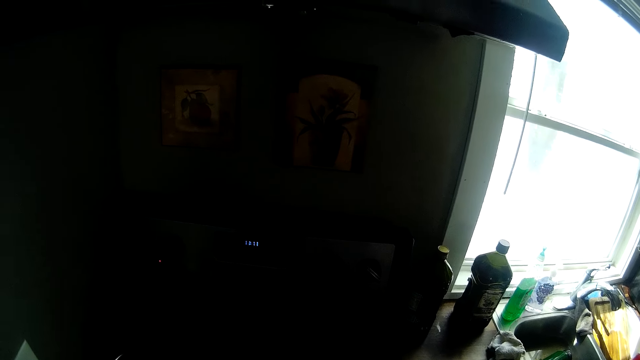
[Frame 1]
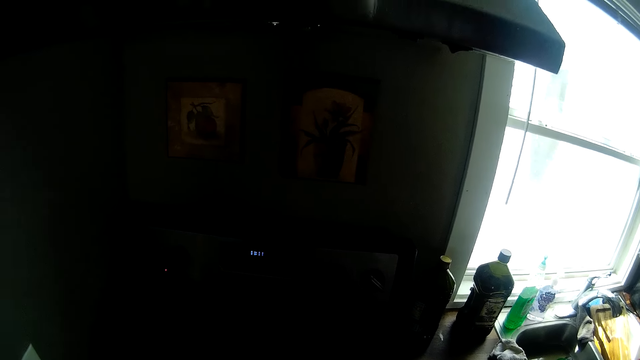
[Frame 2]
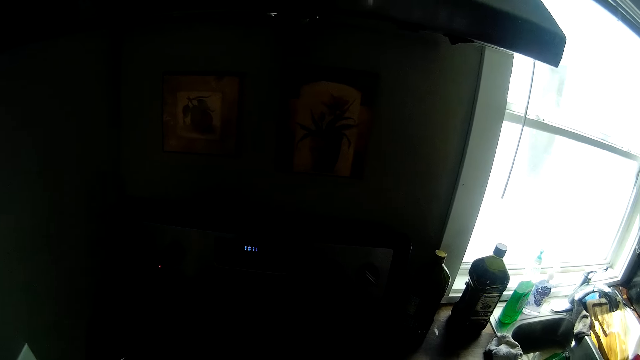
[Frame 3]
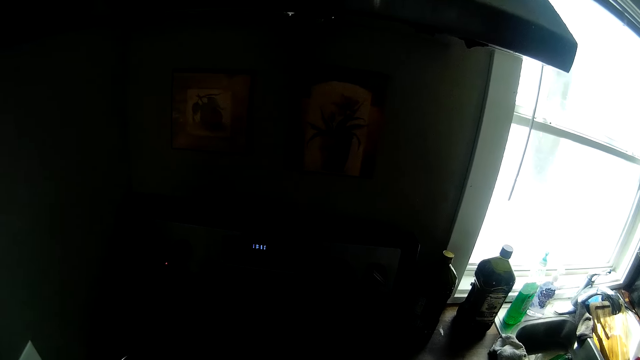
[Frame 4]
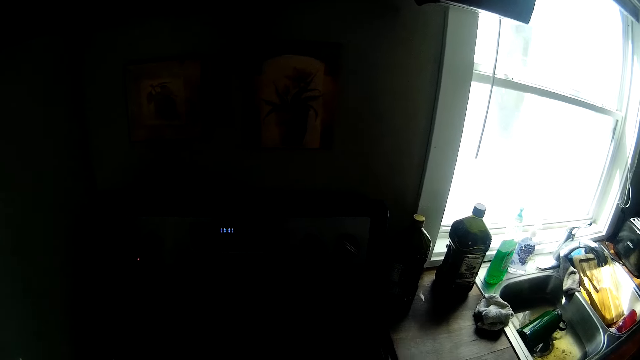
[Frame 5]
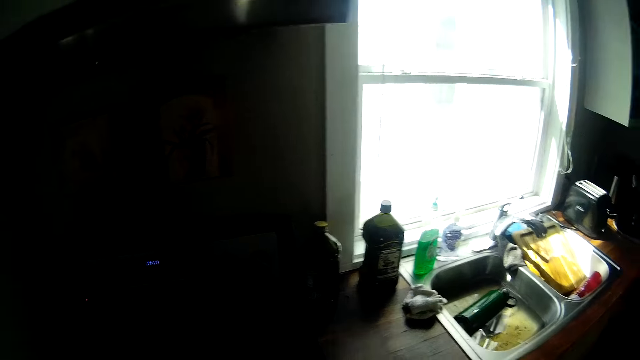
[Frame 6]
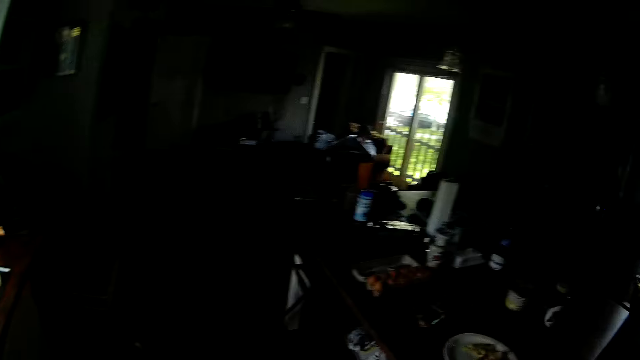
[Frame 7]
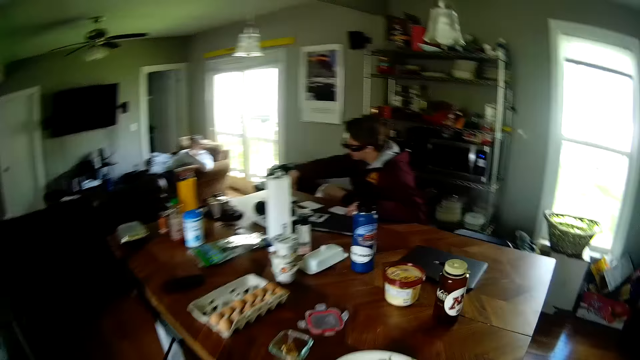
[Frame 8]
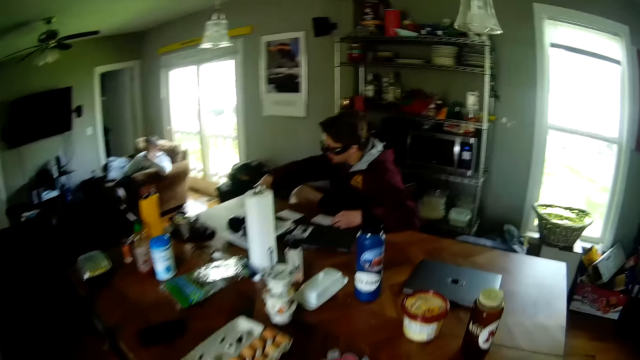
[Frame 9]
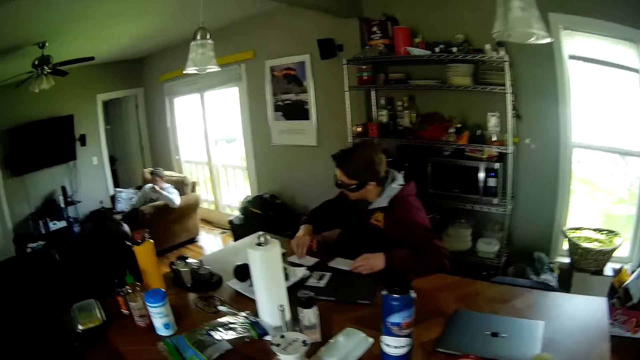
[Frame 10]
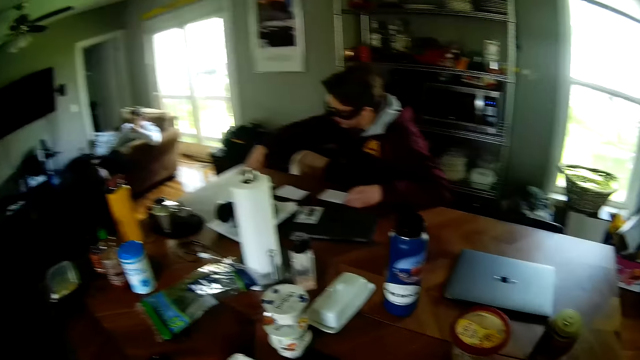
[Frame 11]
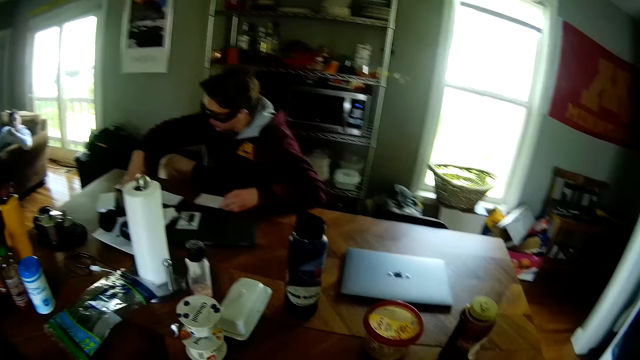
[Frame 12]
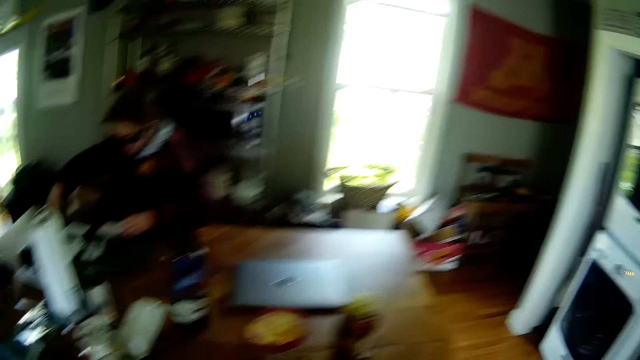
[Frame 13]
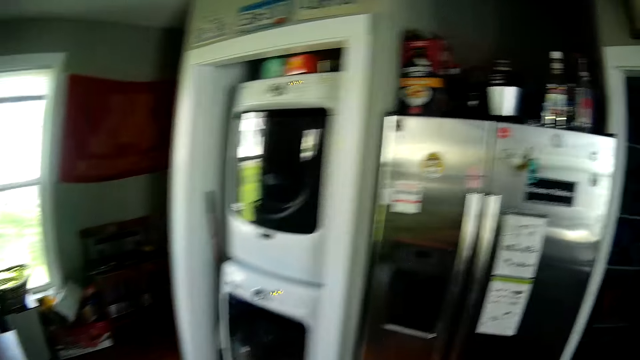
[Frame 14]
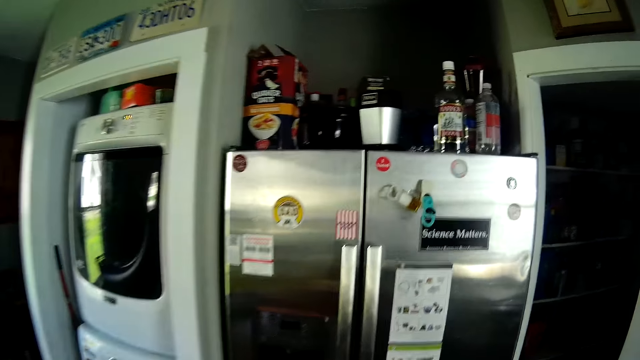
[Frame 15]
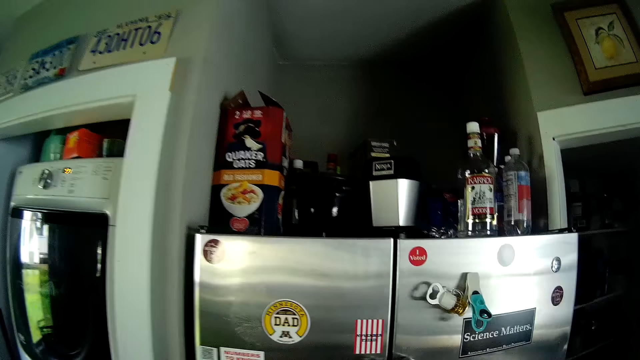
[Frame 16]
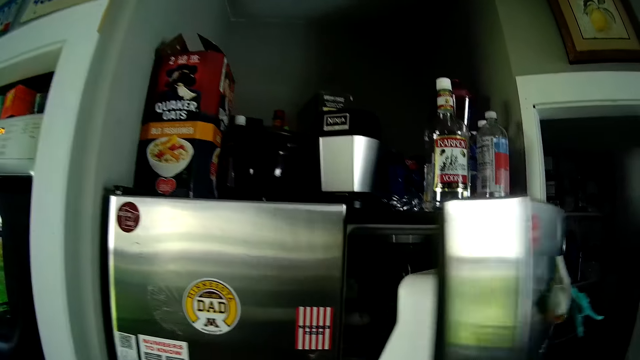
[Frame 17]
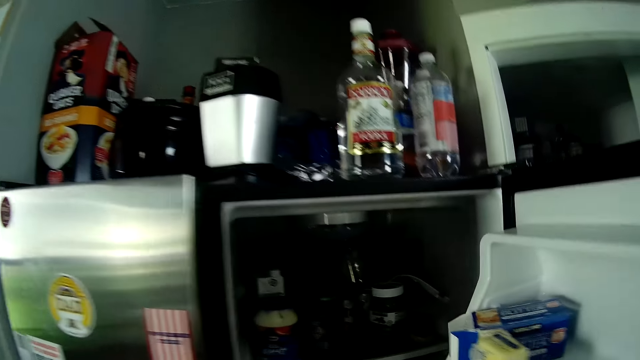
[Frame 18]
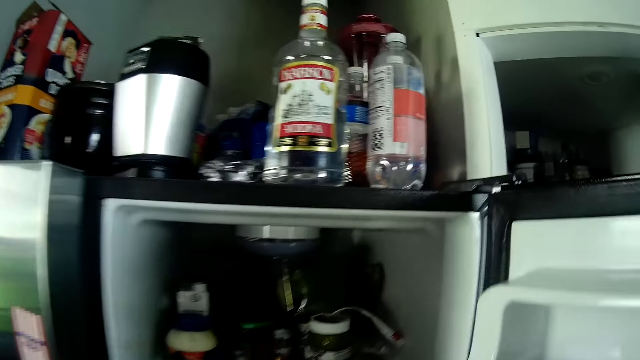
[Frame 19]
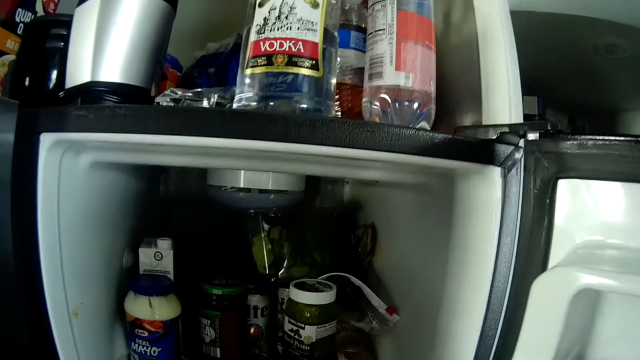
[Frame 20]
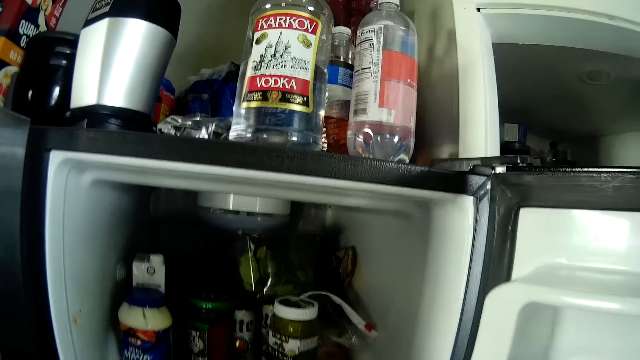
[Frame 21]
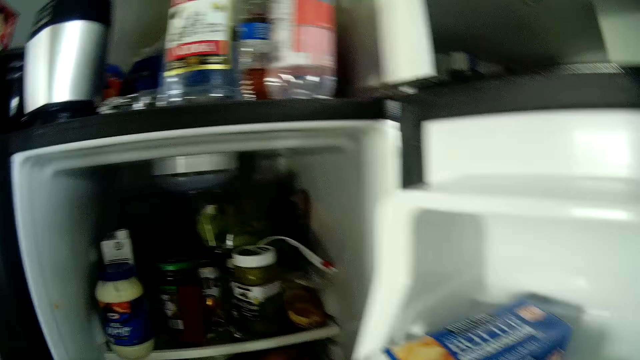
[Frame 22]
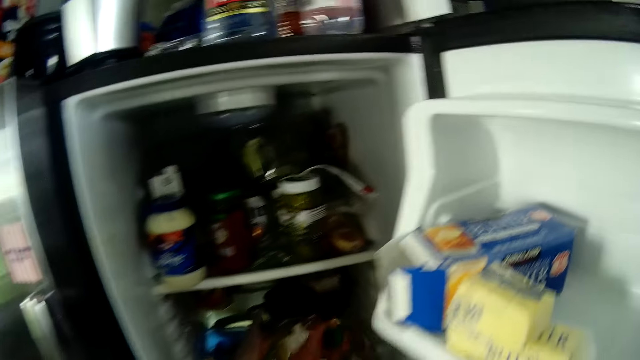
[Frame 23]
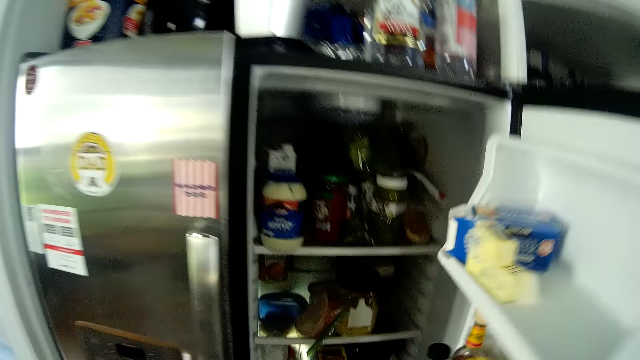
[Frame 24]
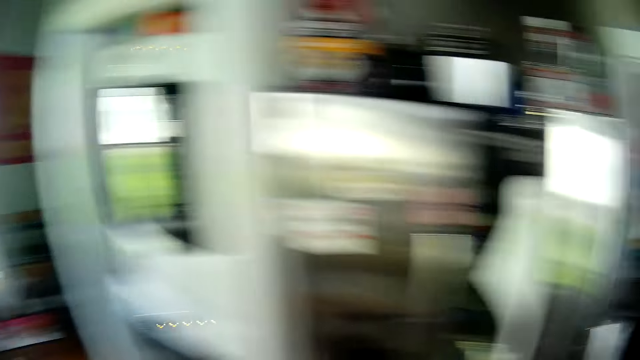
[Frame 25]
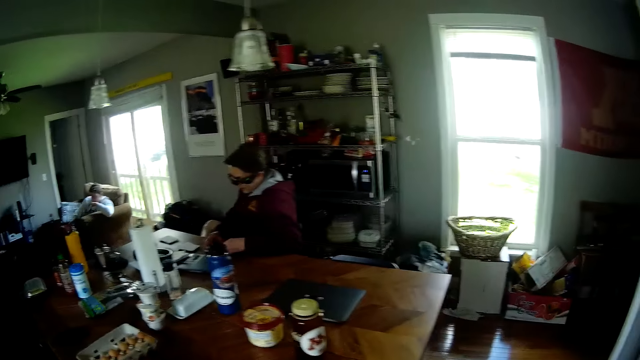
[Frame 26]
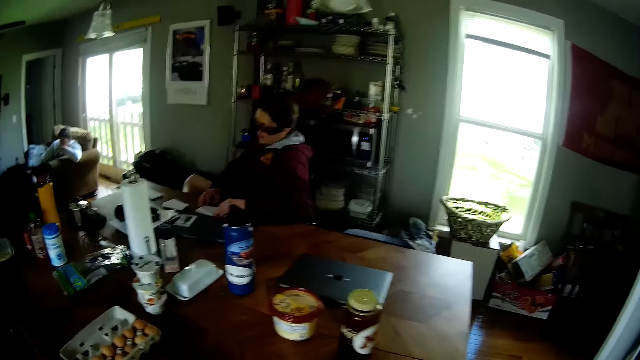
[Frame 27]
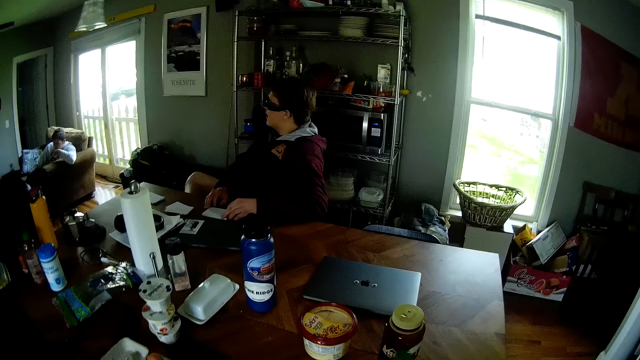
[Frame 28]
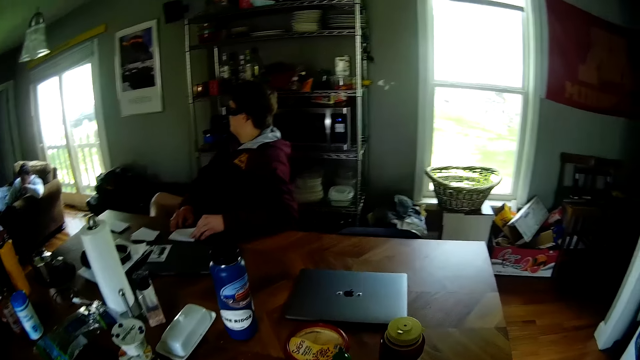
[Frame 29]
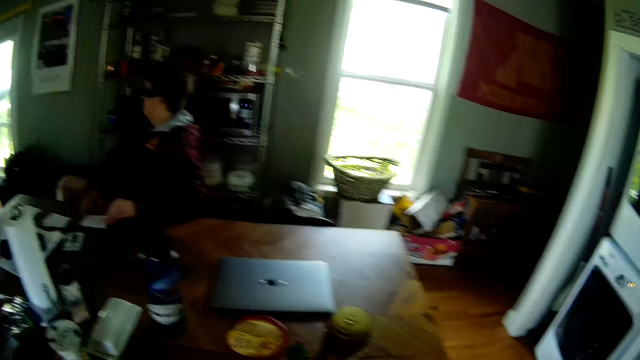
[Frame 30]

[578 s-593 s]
The camera wearer looks around the house and walks around the house. A man drops a card on a table with his right hand. The camera wearer drops something on the table. He looks around the house and walks around the house. He opens the refrigerator with his right hand. He puts something inside the refrigerator. He picks up a food ingredient in the refrigerator with his left hand. He closes the refrigerator with his right hand. He looks around the house and walks around the house.

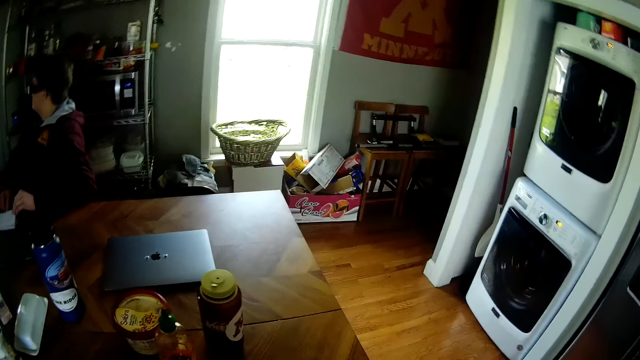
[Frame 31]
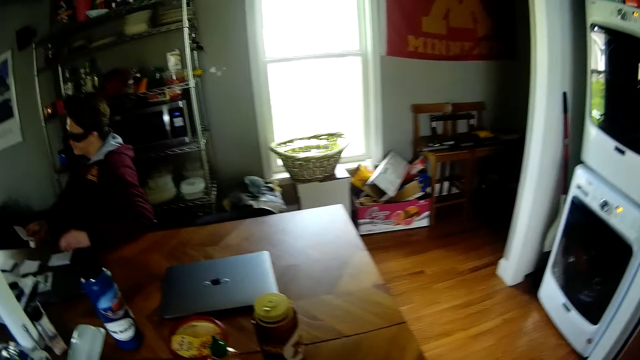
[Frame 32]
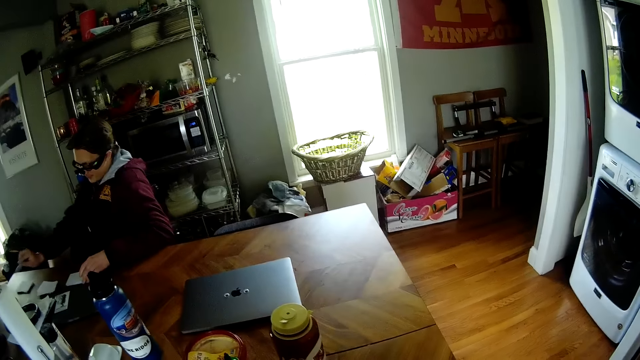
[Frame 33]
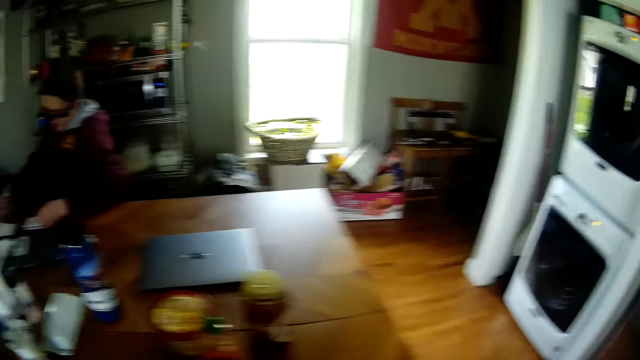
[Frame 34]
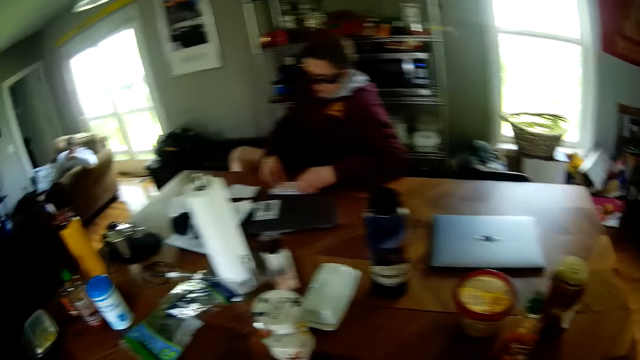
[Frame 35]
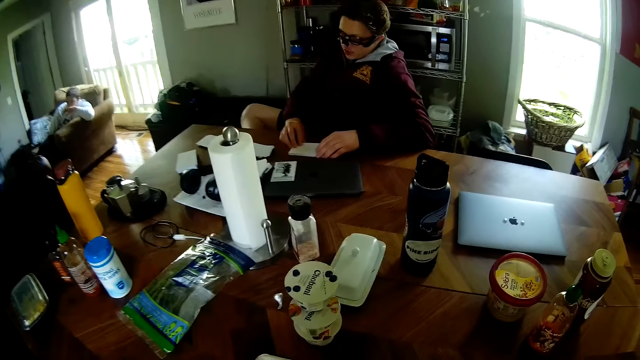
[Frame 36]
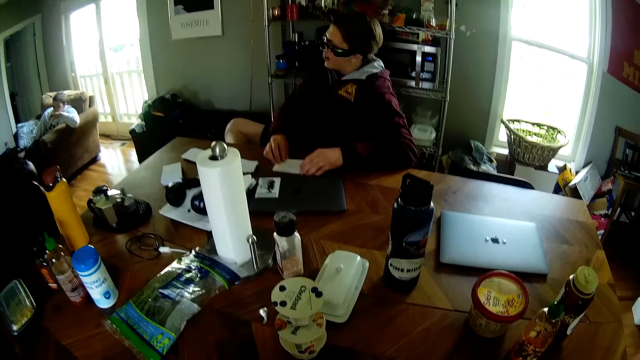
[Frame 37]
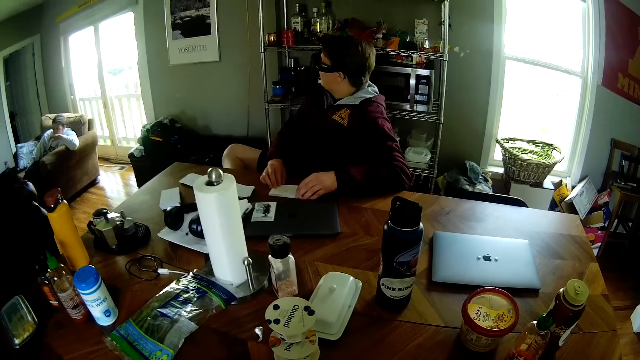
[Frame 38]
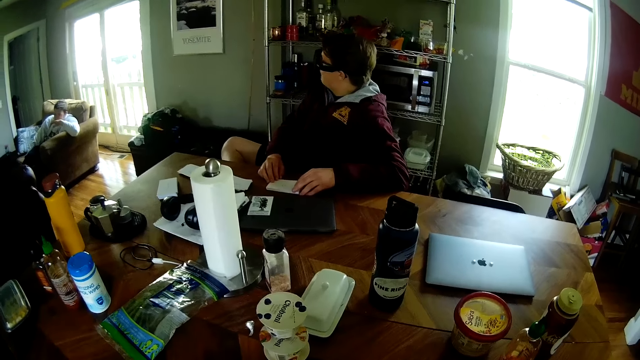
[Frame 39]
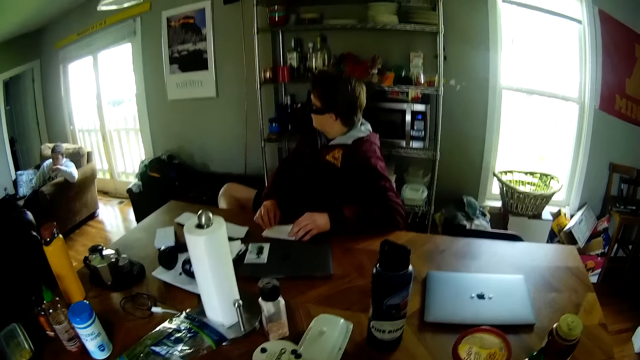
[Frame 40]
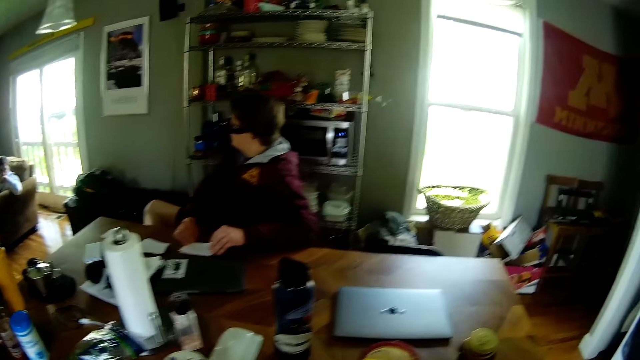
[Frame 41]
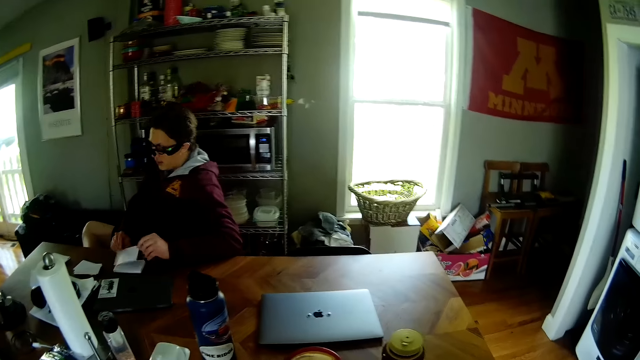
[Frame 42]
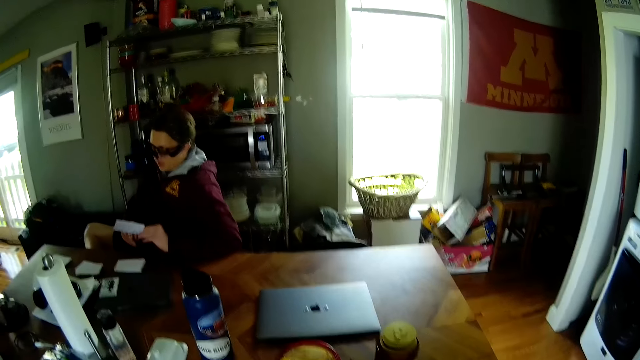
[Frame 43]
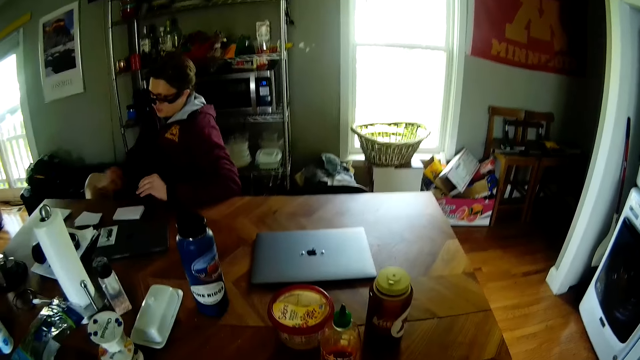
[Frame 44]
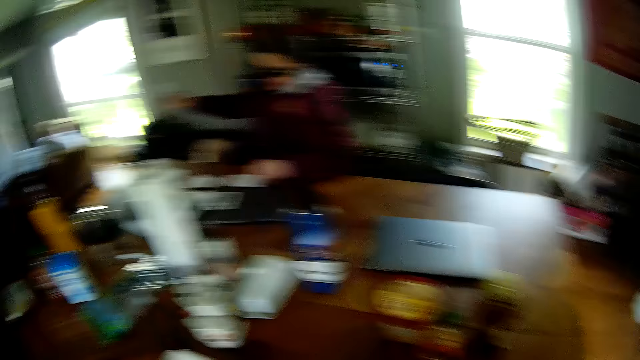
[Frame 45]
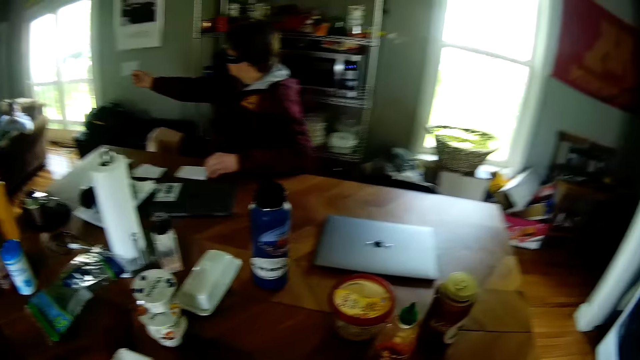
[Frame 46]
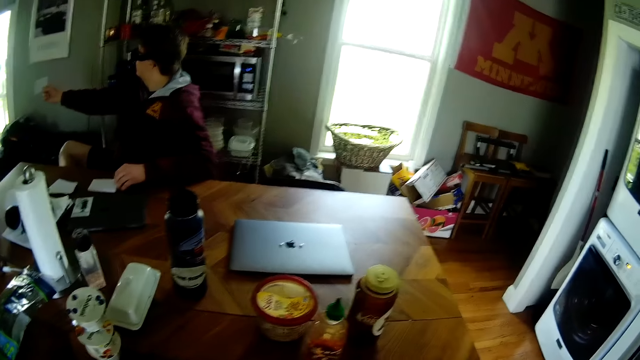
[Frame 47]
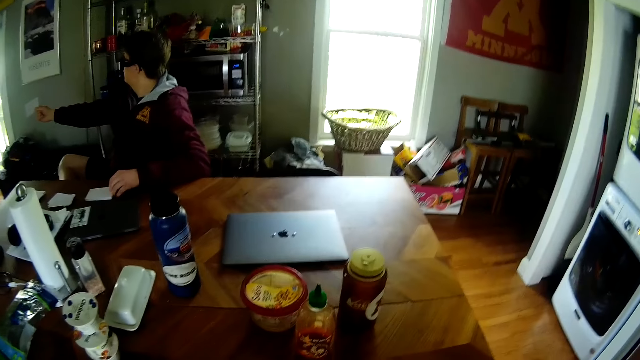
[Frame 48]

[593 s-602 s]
The man carries the card on the table with his right hand. The man drops the card on the table with his right hand. The man interacts with another man. The camera wearer stares at the first man. The first man picks up the piece of paper. The first man carries the card on the table with both hands. The camera wearer moves the piece of paper towards the other man. The first man shows the card to the other man.
